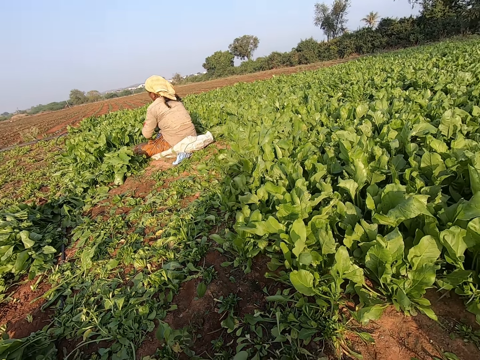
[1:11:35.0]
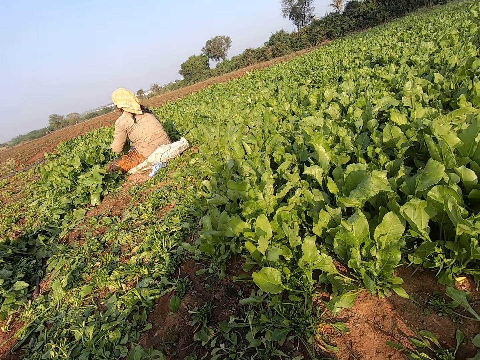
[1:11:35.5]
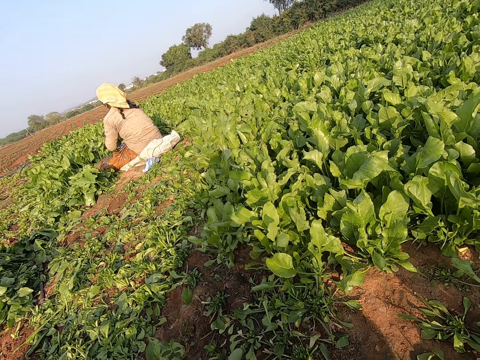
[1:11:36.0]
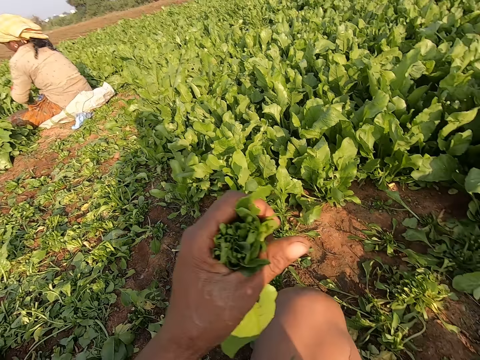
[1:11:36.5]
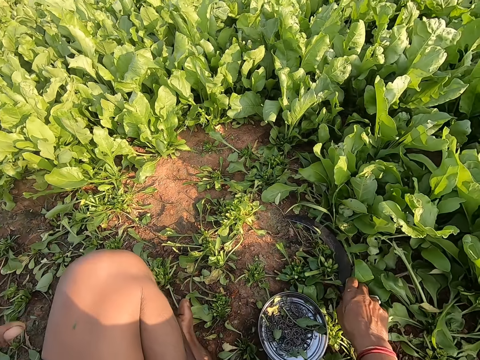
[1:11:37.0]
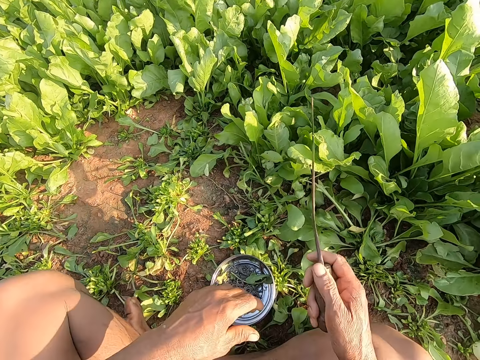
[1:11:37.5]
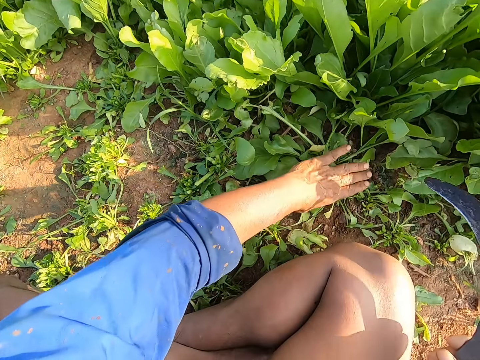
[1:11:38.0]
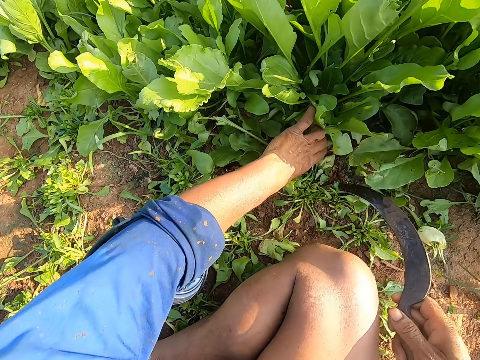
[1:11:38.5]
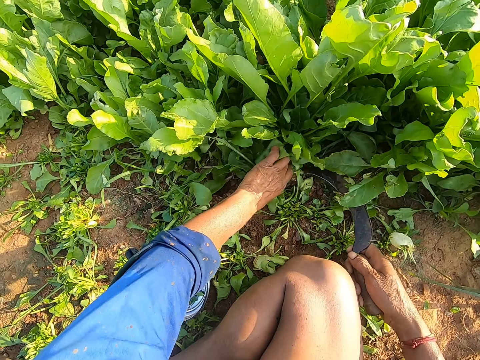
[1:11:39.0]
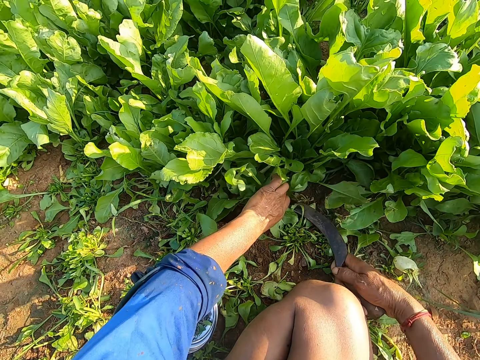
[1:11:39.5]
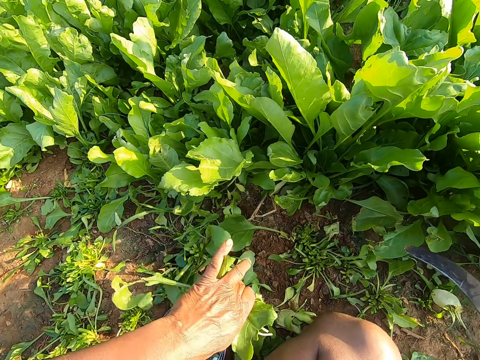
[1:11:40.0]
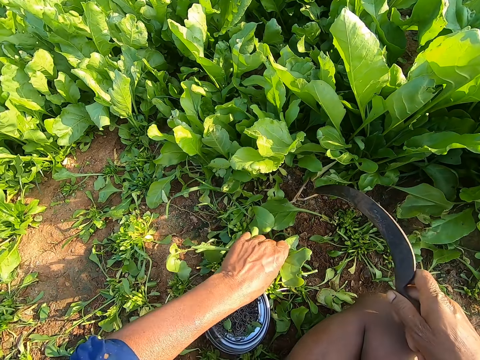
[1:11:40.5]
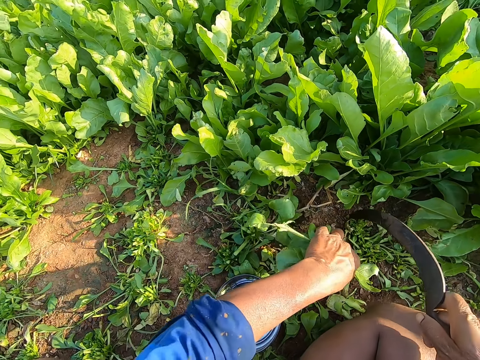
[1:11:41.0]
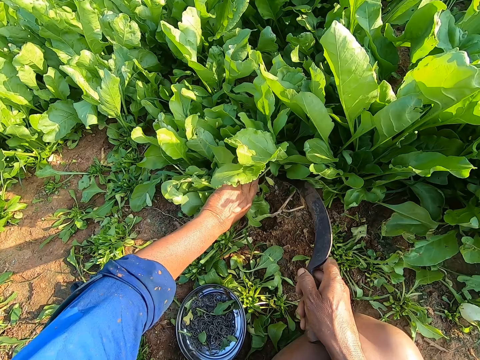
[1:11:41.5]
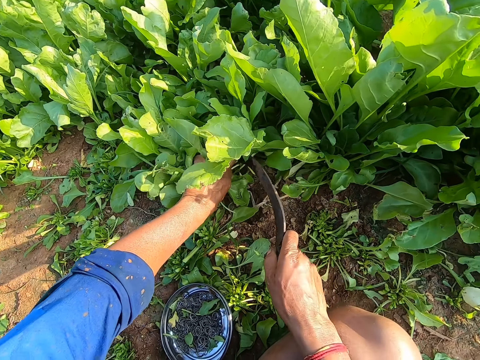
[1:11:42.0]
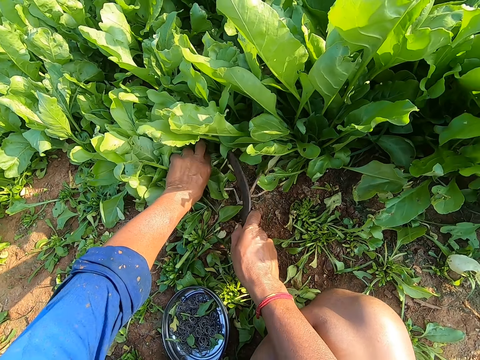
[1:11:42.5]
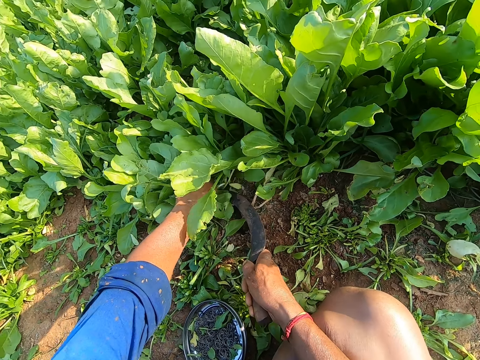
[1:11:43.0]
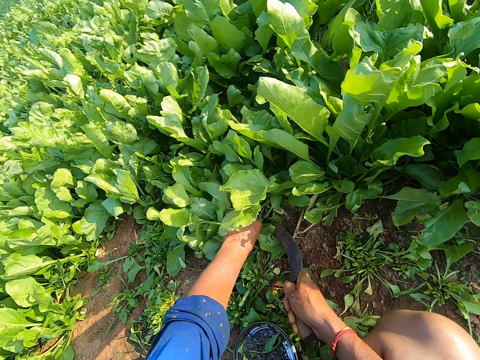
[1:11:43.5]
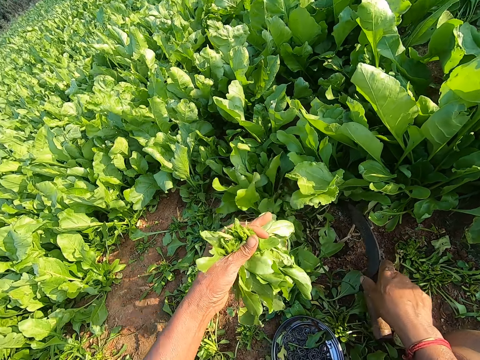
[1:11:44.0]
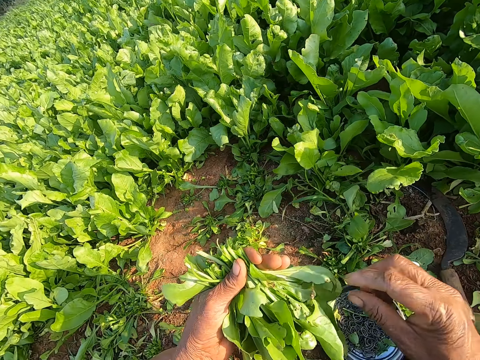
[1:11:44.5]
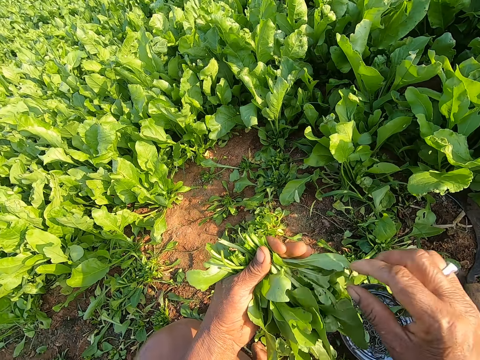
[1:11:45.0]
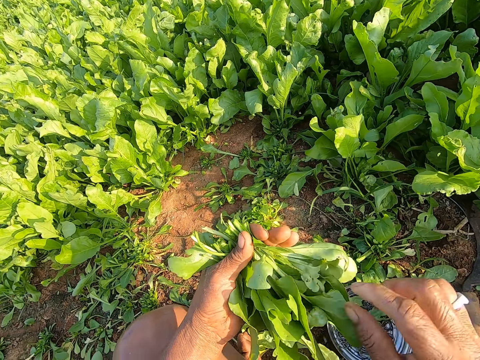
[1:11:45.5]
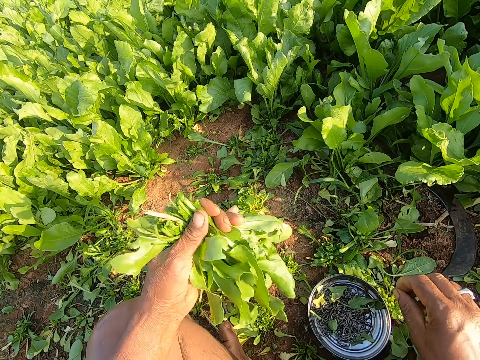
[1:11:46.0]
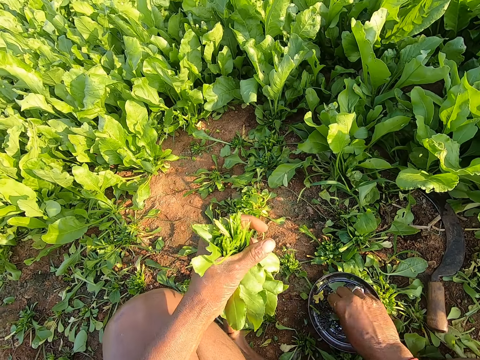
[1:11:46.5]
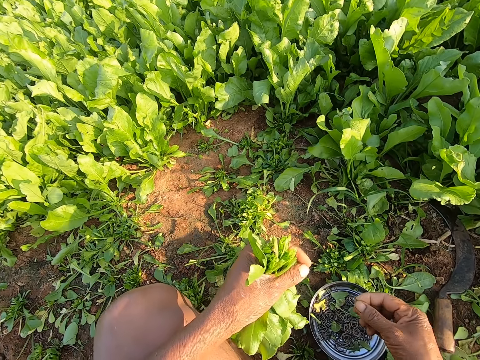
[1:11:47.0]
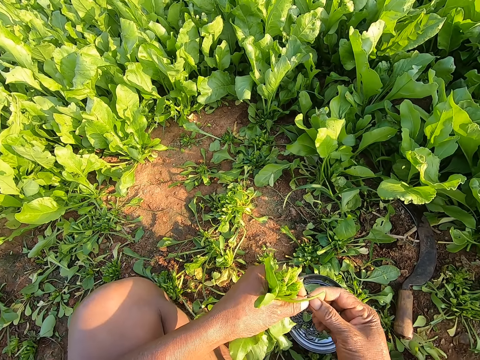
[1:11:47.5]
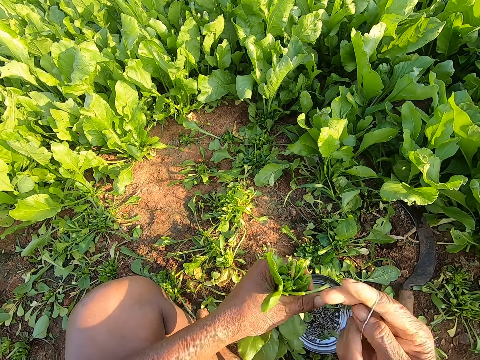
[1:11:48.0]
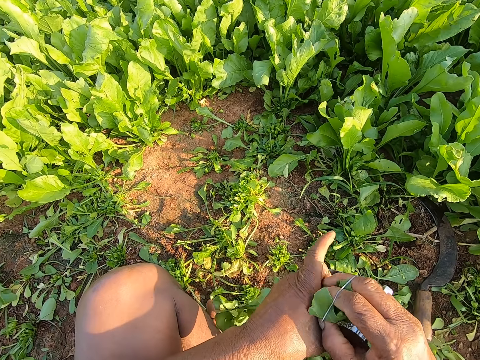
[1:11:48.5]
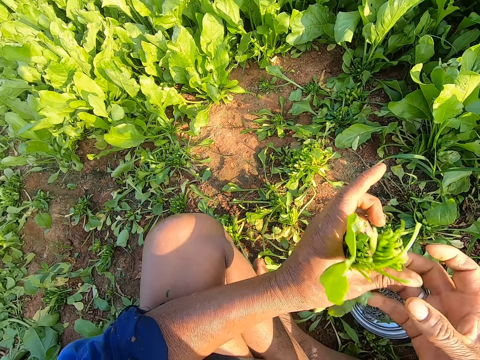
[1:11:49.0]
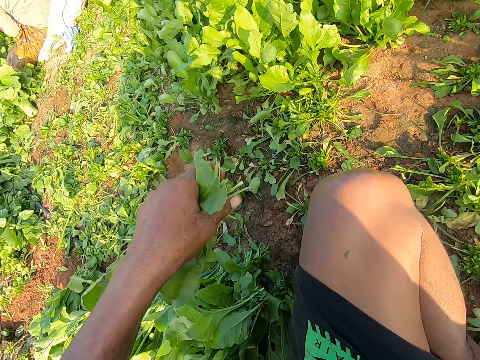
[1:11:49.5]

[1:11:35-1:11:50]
The camera wearer drops the spinach leaves in his left hand on the ground. He picks up the sickle on the ground with his right hand. He holds spinach leaves on the ground with his left hand. He cuts the spinach leaves on the ground with the sickle in his right hand. He holds spinach leaves on the ground with his left hand. He cuts the spinach leaves on the ground with the sickle in his right hand. He drops the sickle in his right hand on the ground. He picks up a rubber band from the plate on the ground with his right hand. He ties the spinach. He puts the rubber band on the spinach leaves in his left hand with his right hand.

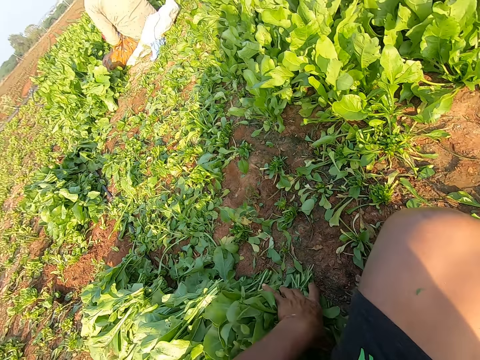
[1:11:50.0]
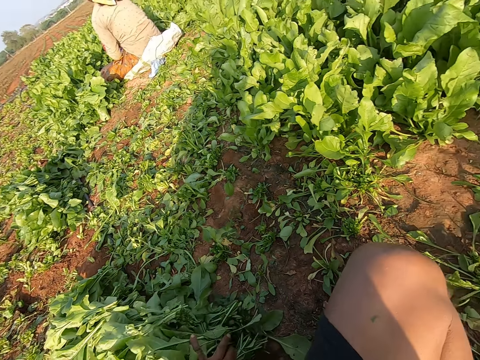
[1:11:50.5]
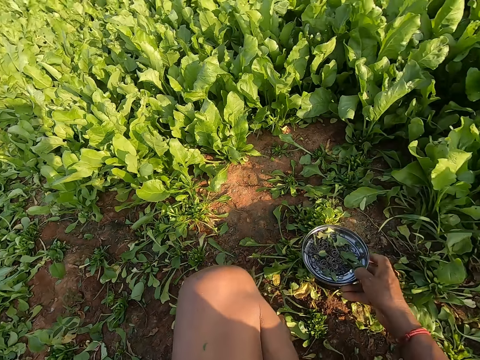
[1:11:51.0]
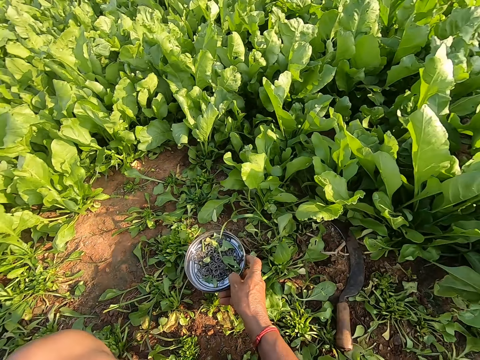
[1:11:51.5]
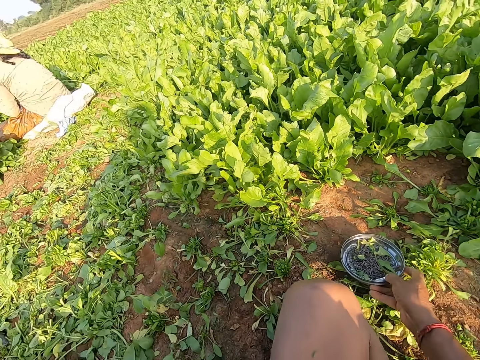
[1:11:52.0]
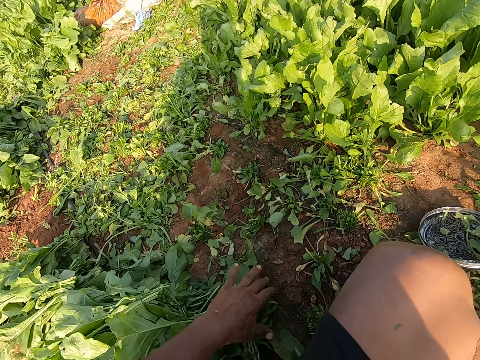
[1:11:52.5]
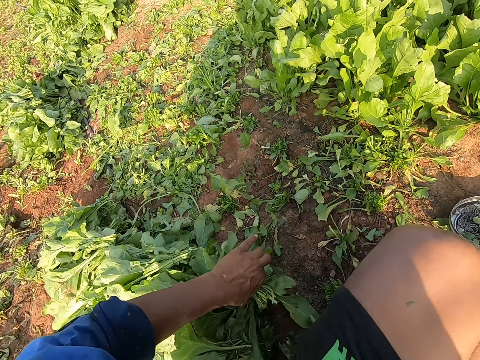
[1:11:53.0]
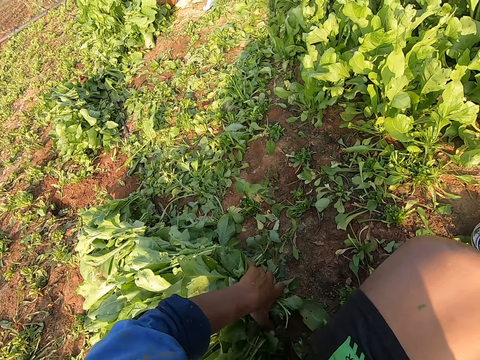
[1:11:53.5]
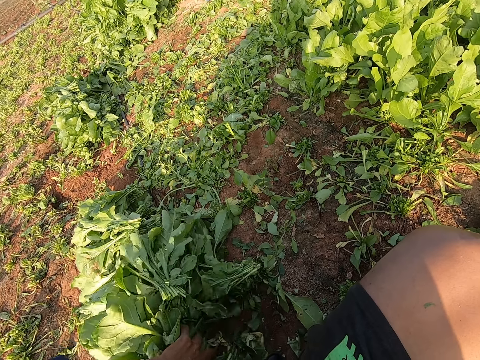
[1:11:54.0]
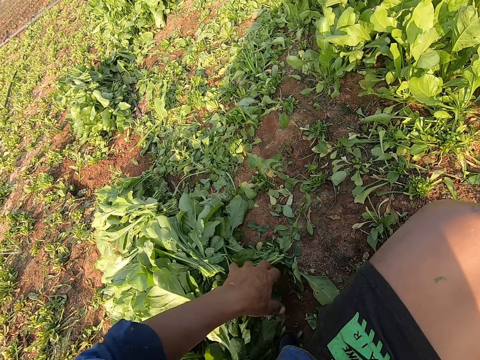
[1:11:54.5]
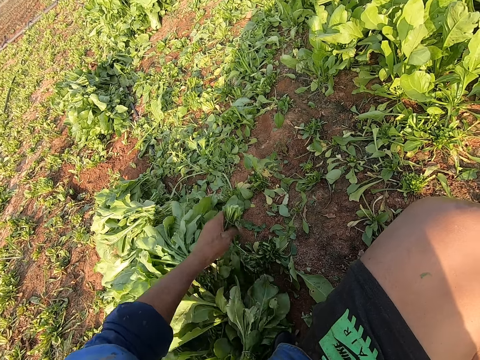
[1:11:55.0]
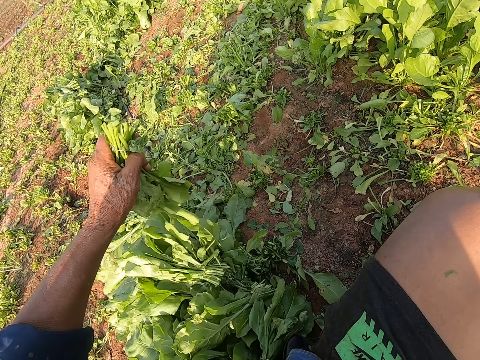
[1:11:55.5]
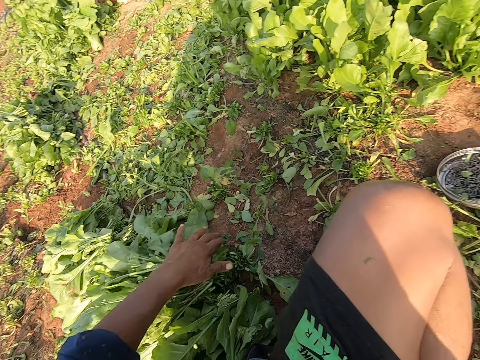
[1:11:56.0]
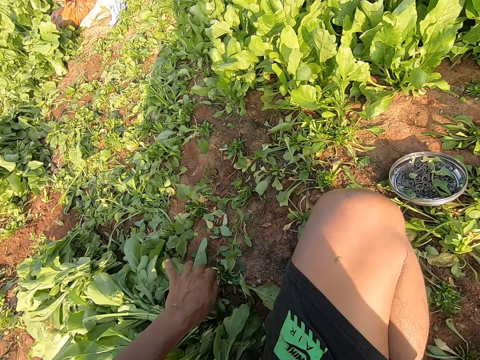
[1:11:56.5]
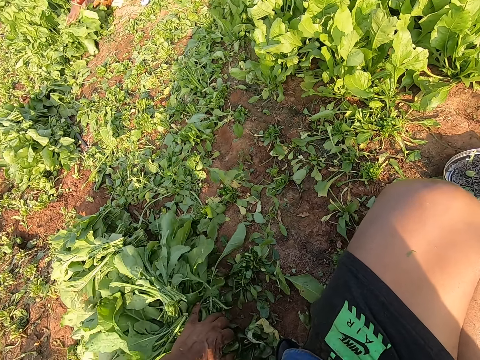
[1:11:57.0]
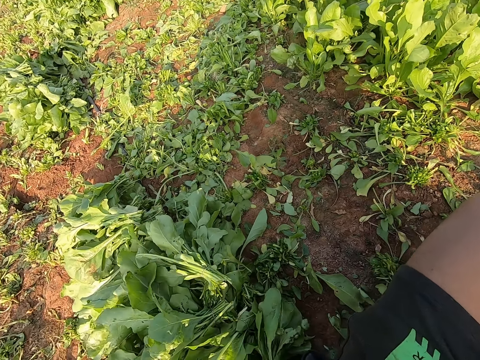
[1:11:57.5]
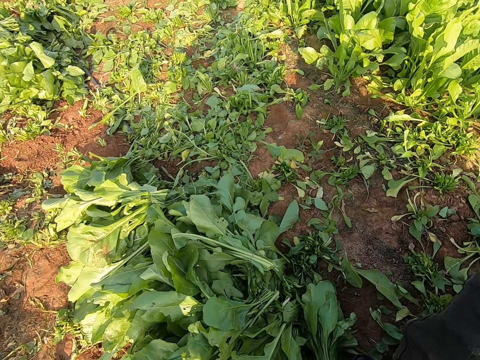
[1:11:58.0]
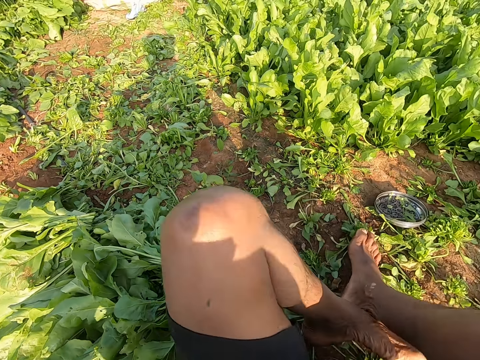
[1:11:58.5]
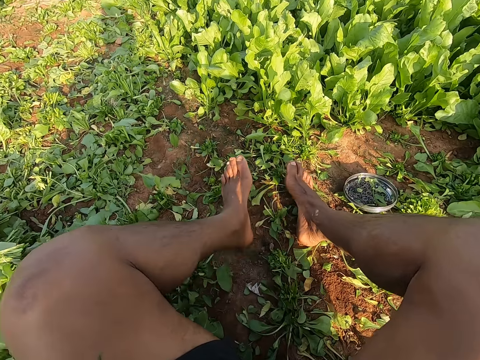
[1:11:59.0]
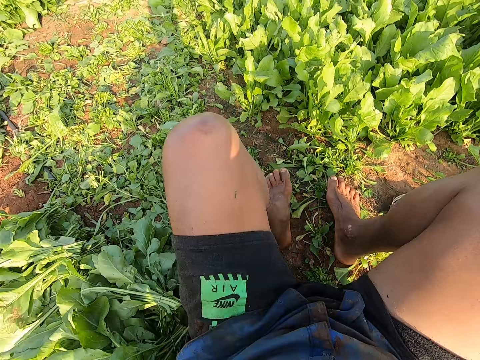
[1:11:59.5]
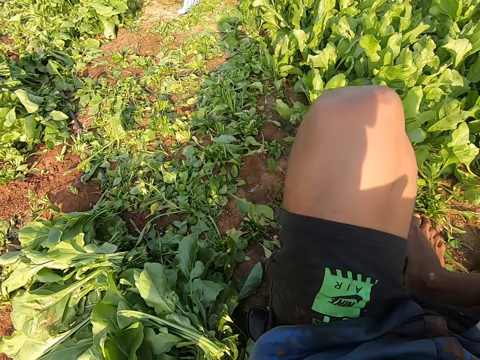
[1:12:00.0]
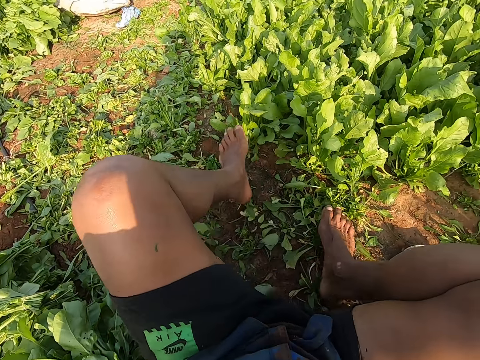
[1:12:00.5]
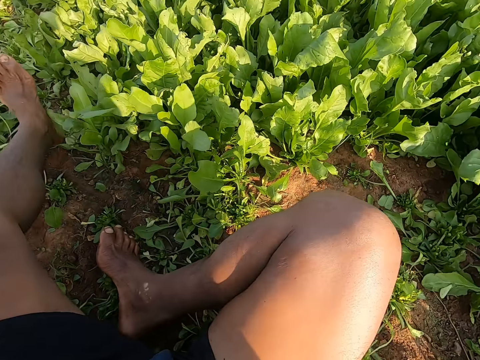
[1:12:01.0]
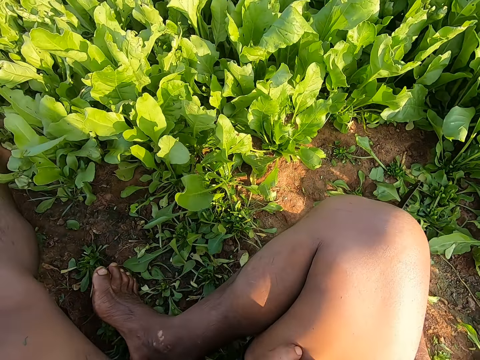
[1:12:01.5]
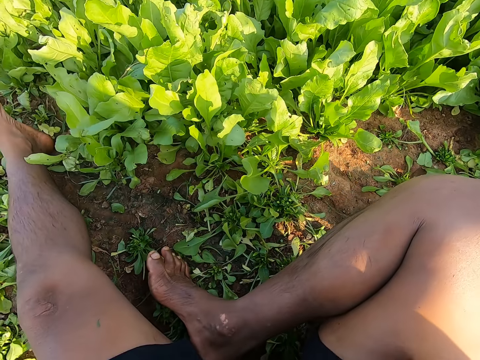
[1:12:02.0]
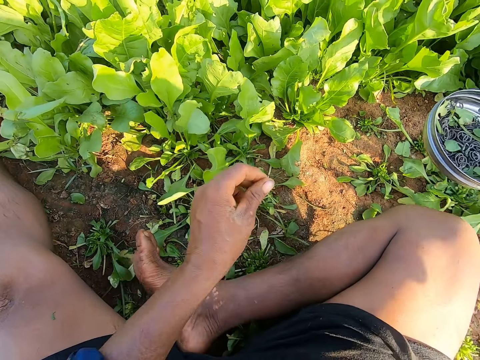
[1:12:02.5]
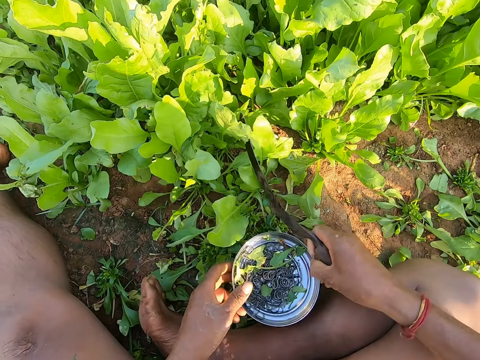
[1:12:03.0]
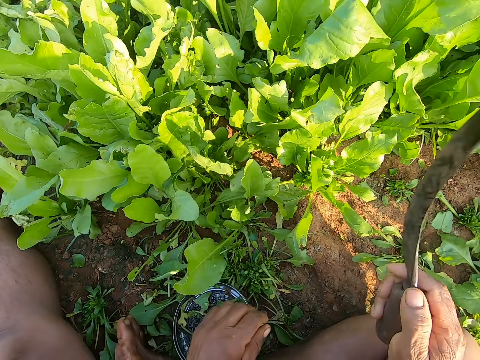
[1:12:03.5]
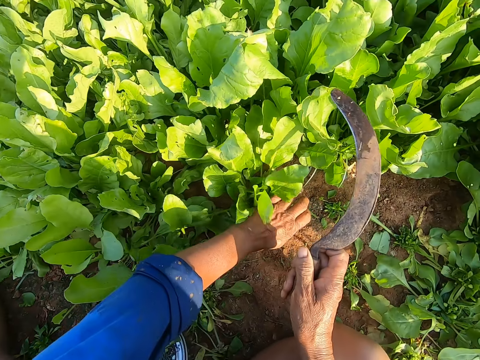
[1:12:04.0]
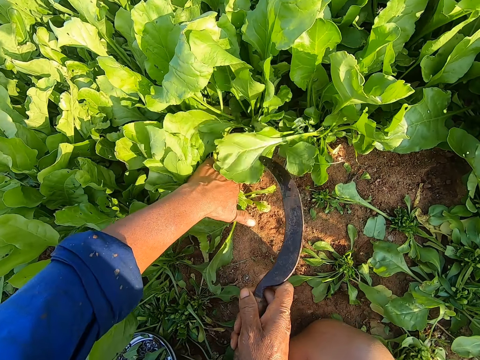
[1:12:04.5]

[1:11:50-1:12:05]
The camera wearer drops the spinach leaves in his left hand on the ground. He drops the sickle. He adjusts the spinach leaves on the ground with his left hand. He moves the tie rubber. He adjusts the position of the plate on the ground with his right hand. He places the rubber plate on the ground. He adjusts the position of the spinach leaves on the ground with his left hand. He moves in front. He interacts with a woman. The camera wearer picks up a plate of rubbers. He adjusts the position of the plate on the ground with his right hand. He holds a spinach.
